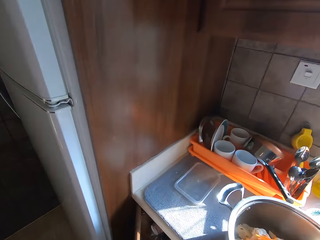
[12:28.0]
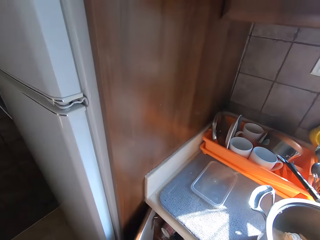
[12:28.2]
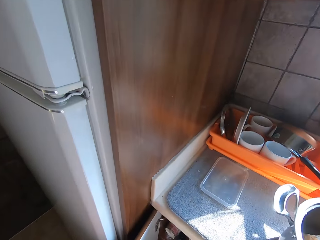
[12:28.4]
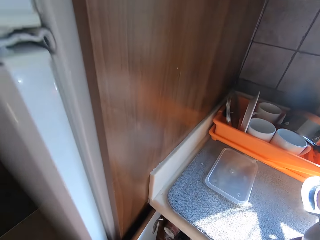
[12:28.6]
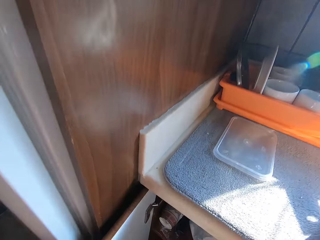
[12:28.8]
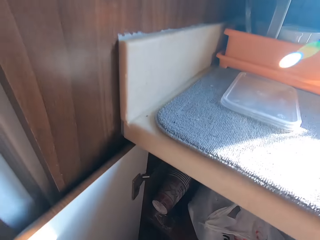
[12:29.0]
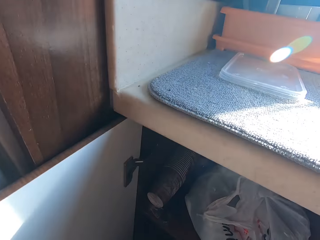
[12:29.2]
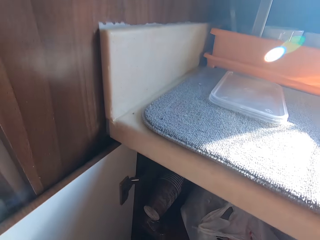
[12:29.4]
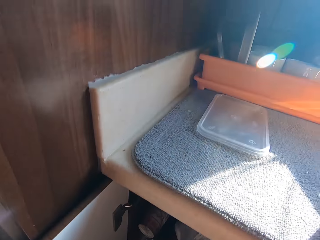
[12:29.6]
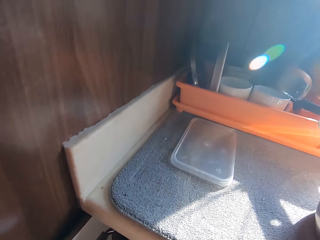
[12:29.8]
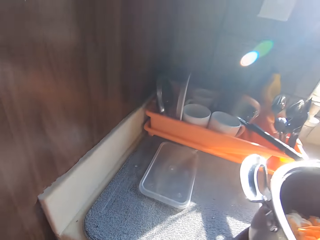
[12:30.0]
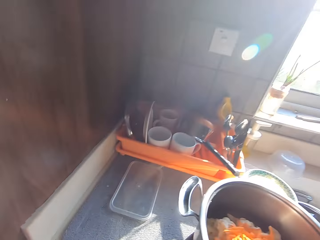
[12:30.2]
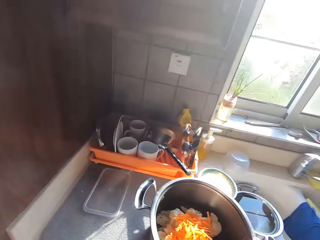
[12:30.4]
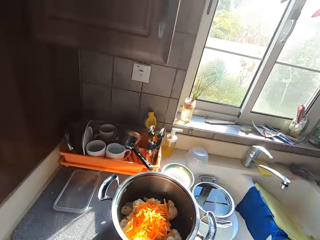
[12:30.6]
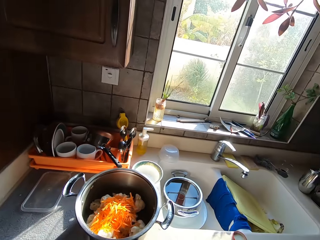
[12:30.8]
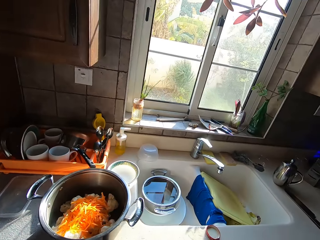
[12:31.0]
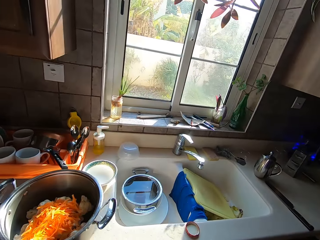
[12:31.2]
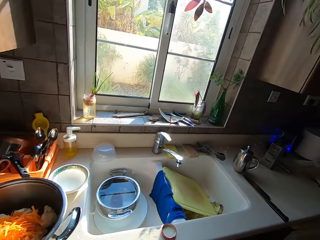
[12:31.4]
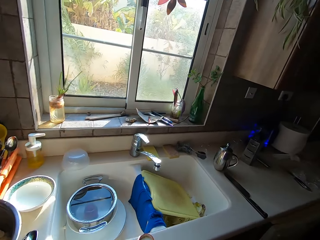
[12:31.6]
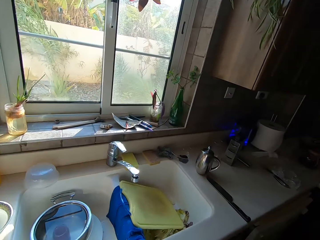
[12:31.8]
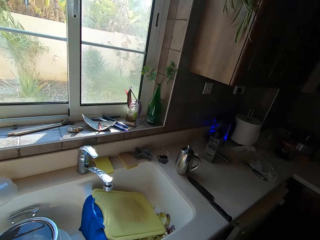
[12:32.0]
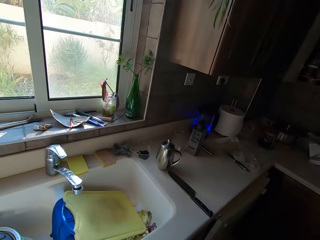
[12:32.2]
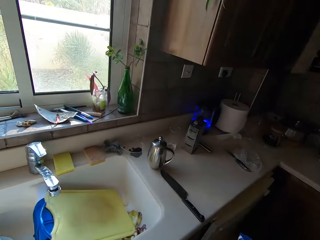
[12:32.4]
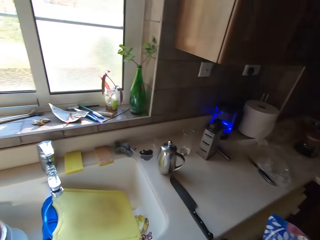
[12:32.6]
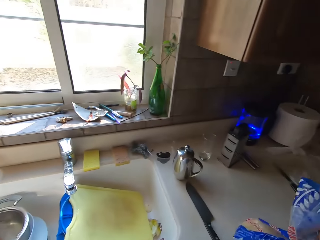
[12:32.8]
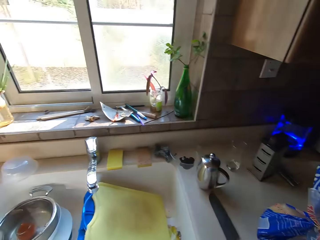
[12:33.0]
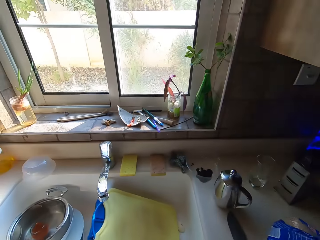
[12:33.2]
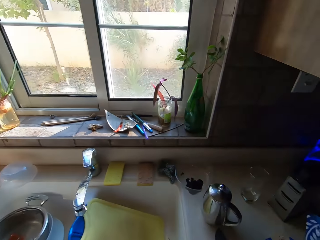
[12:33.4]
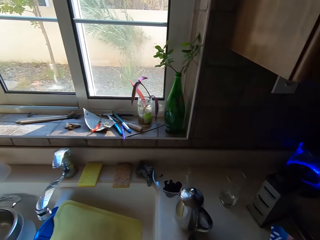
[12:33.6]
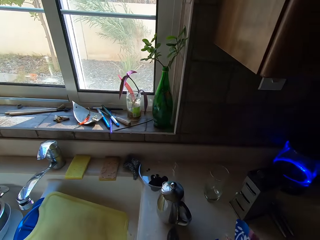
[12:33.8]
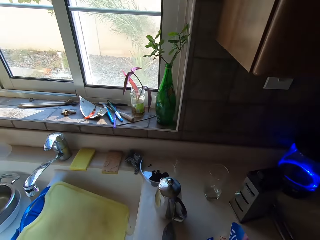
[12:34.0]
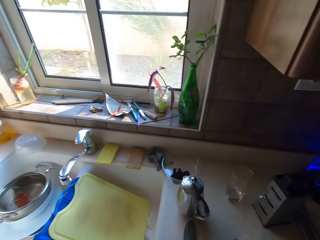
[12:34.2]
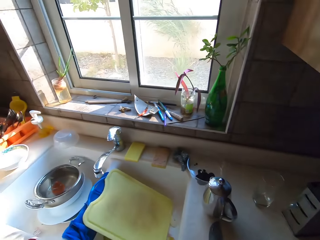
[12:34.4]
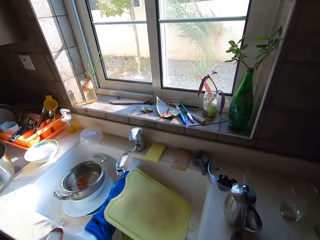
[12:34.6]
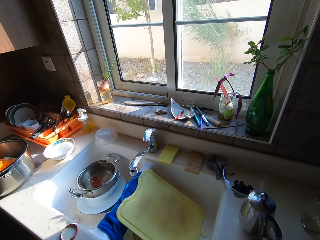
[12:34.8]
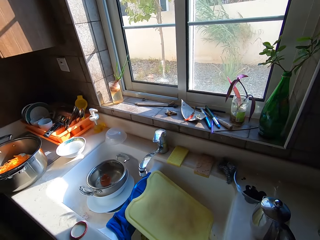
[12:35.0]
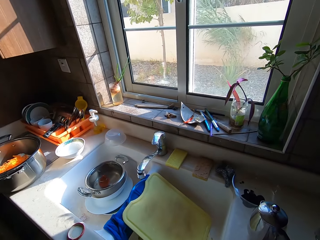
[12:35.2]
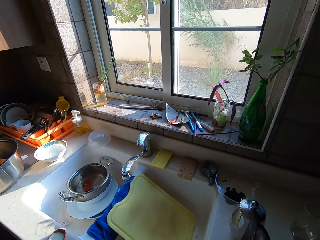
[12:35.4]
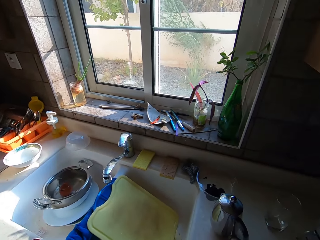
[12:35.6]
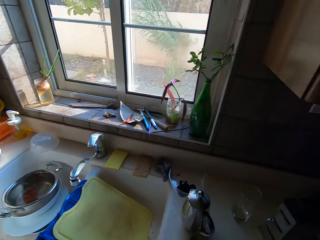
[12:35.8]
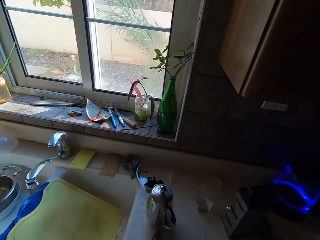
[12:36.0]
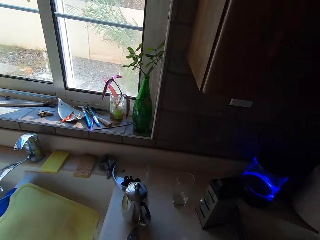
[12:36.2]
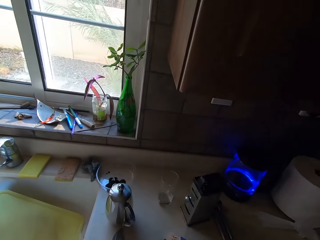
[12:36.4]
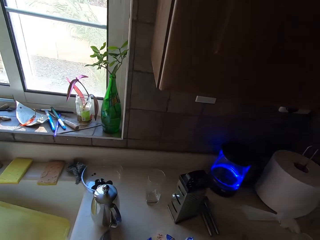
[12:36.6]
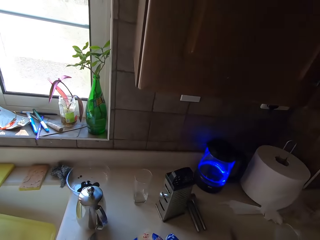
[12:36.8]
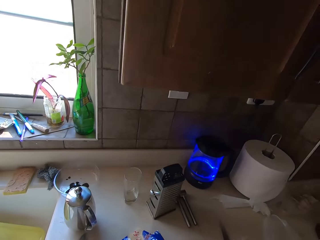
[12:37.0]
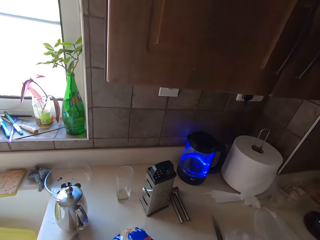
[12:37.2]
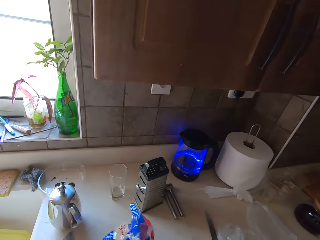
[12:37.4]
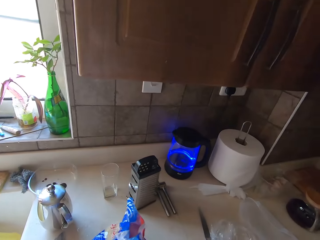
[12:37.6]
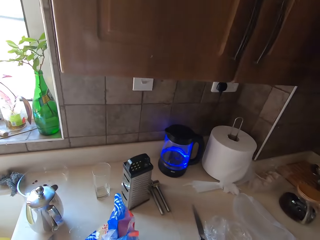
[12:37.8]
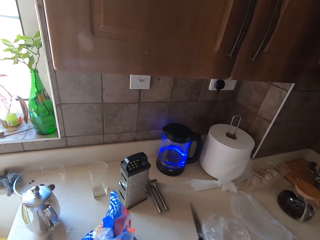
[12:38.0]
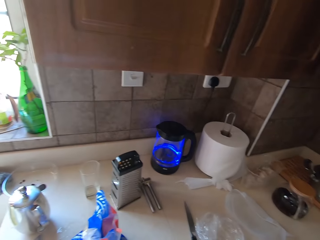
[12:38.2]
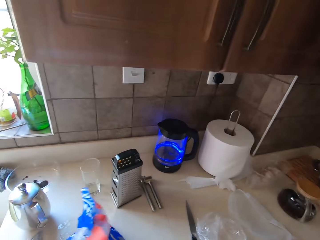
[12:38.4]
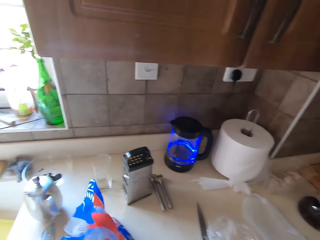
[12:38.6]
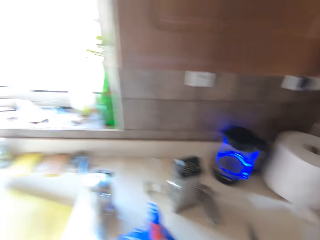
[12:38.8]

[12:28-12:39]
The camera wearer opens a drawer. They move around the kitchen, place a sachet on the kitchen counter and peel something.

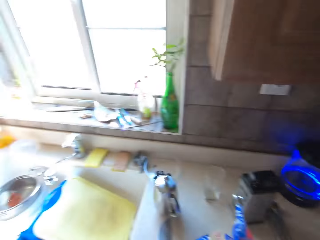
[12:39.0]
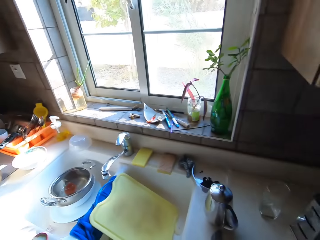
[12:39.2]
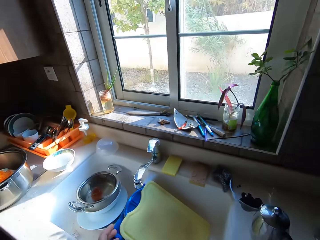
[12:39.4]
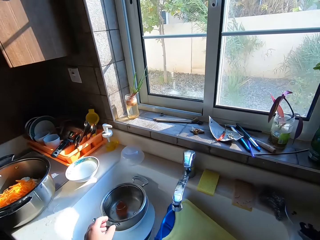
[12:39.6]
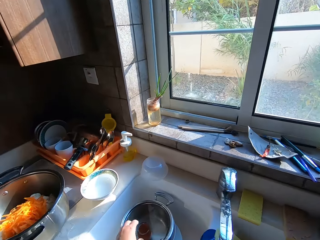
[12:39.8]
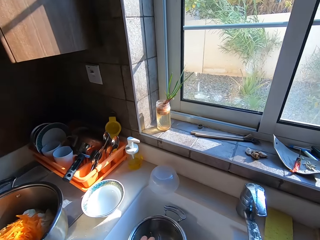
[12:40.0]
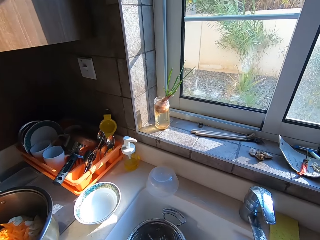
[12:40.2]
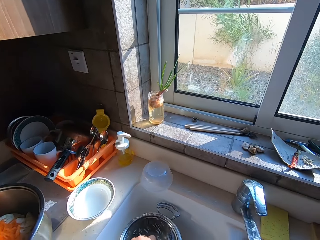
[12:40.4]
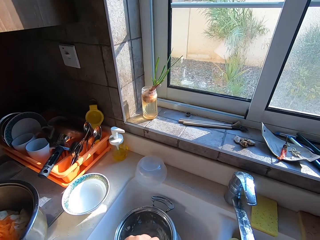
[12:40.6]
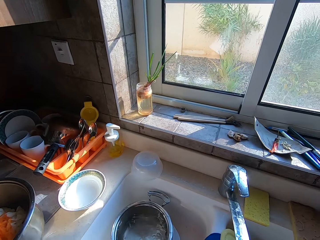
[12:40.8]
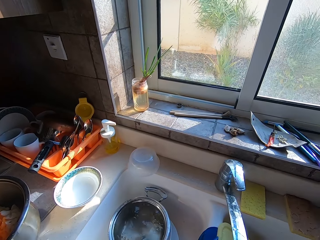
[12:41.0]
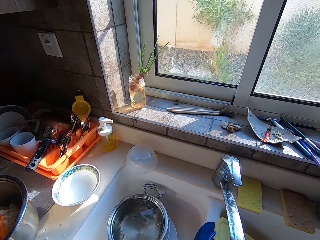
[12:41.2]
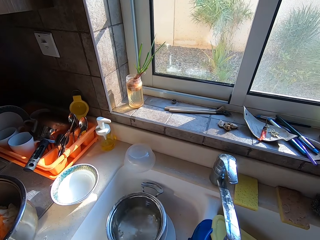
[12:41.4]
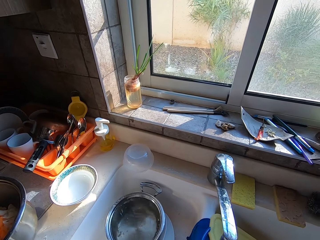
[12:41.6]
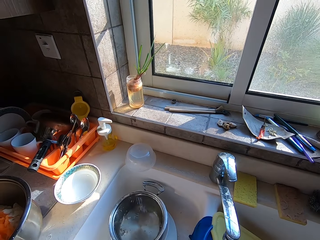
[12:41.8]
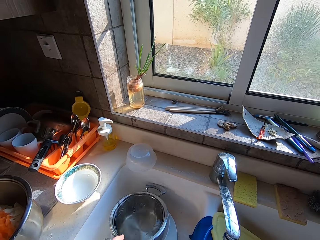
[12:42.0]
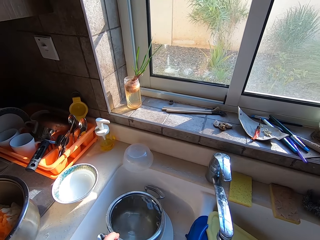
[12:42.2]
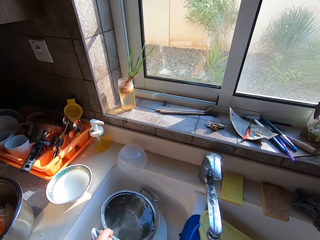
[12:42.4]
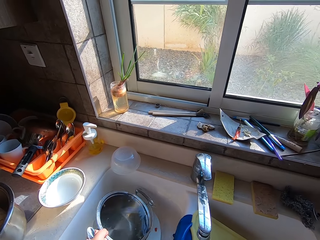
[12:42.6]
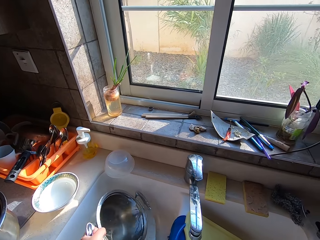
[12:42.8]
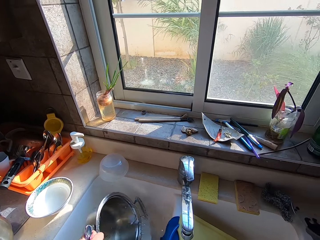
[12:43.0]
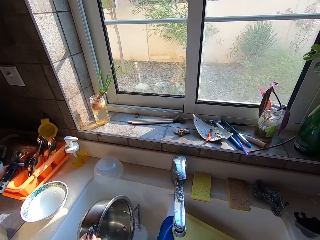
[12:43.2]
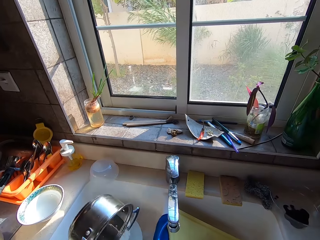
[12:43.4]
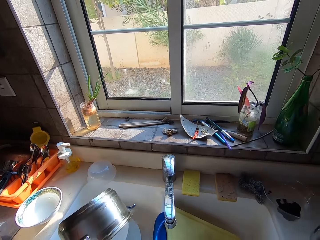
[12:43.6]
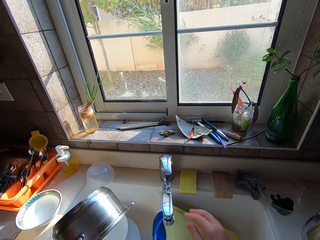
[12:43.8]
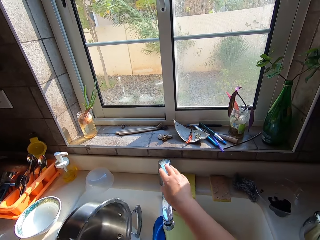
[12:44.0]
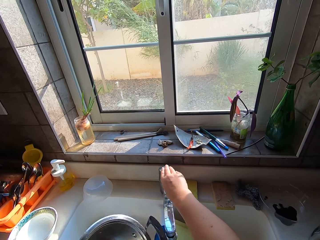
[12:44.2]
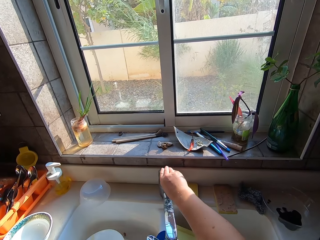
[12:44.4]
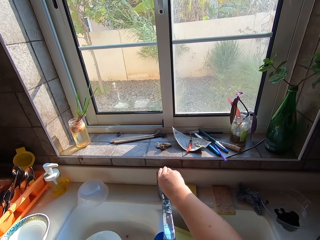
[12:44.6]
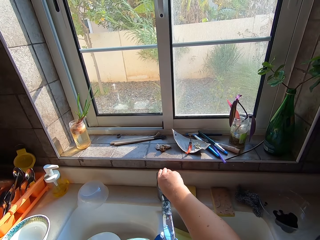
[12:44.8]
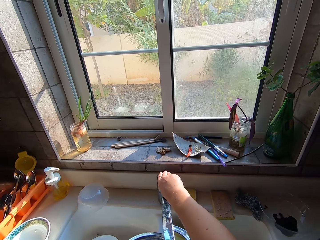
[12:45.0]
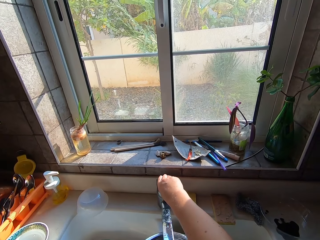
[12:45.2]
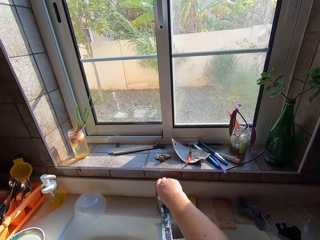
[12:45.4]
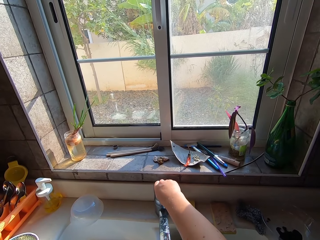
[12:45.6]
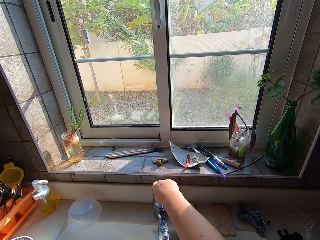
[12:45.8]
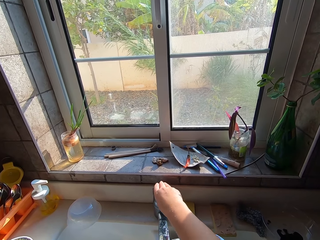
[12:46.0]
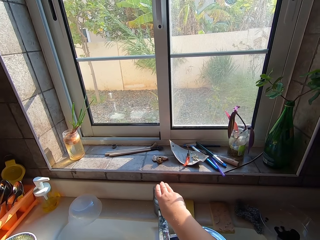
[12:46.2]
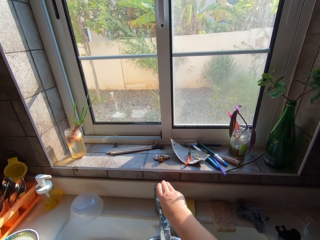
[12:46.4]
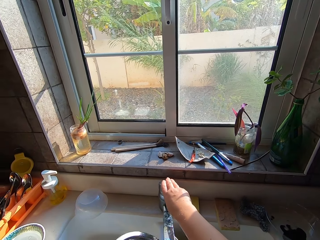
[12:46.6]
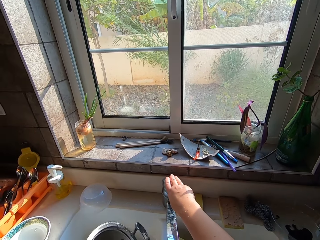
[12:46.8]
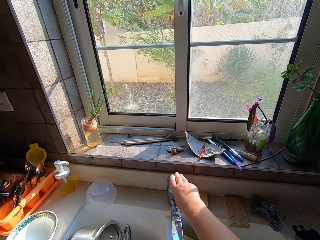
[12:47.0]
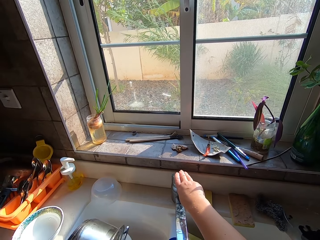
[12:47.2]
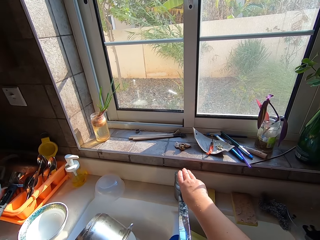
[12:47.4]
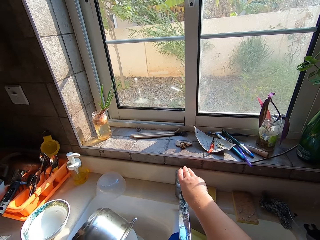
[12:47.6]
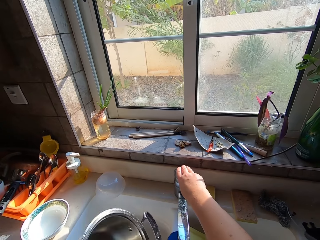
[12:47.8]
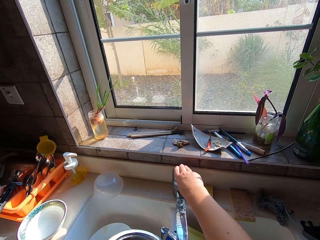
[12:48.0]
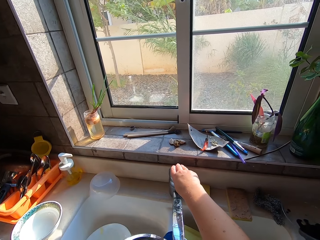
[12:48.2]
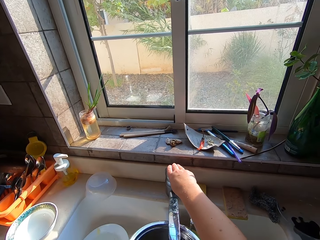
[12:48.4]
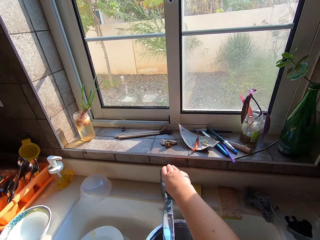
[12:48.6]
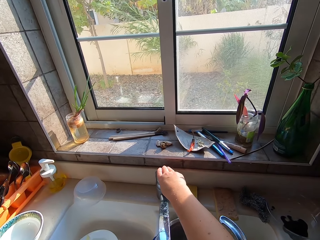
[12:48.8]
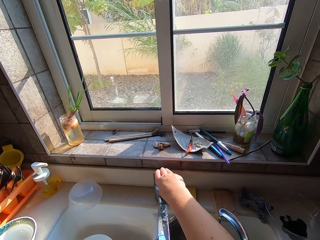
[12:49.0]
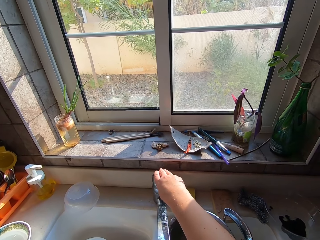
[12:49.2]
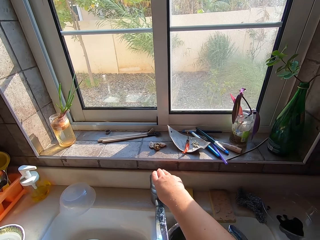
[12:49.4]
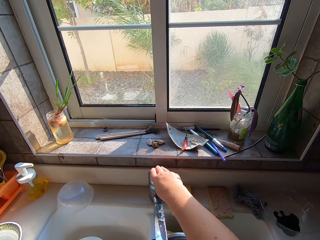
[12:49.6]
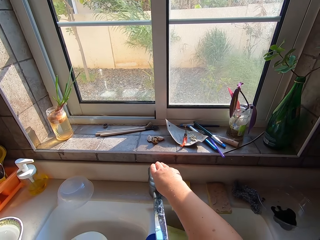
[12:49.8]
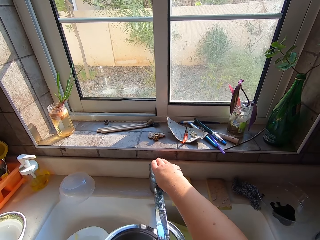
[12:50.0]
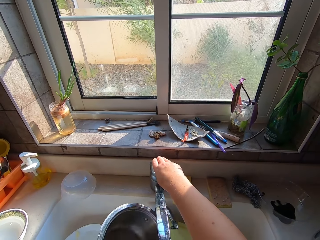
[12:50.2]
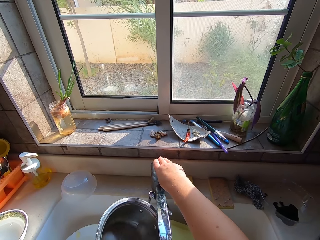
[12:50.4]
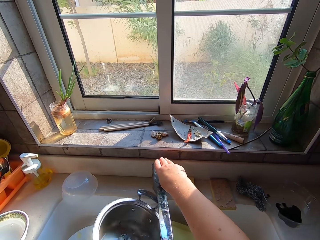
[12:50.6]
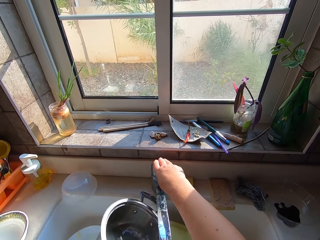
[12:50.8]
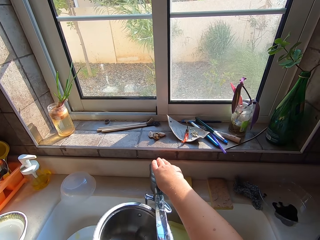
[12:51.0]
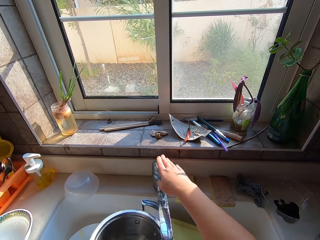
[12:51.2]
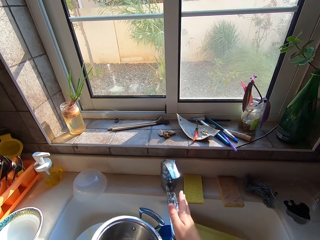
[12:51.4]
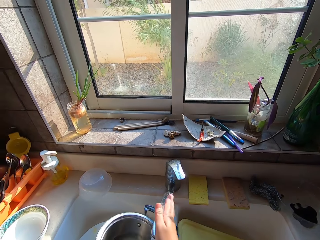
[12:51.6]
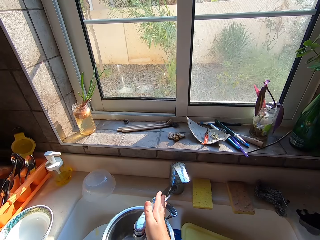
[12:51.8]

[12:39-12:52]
The camera wearer looks around the kitchen. They put something in a pan with water. They pick up a can from the pot. They pour water from the pot in a sink. They open the tap. They fetch water with the pot. They pour water in the pan. They pour water in the sink. They fetch water with the pot again.
